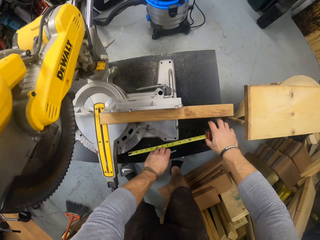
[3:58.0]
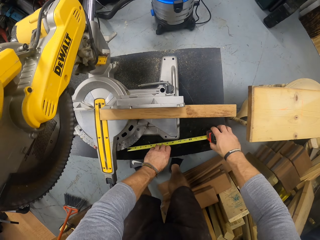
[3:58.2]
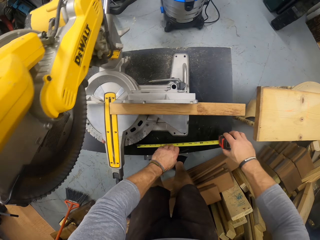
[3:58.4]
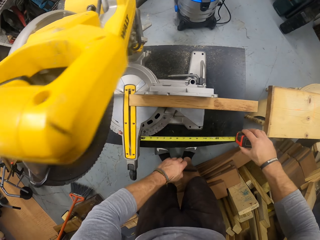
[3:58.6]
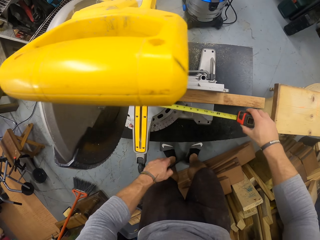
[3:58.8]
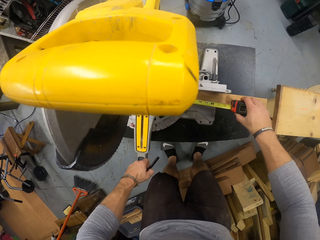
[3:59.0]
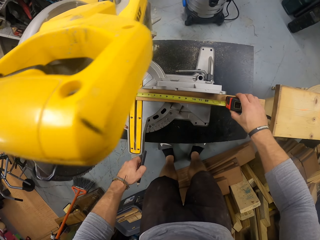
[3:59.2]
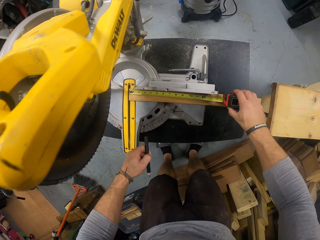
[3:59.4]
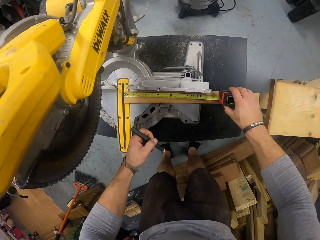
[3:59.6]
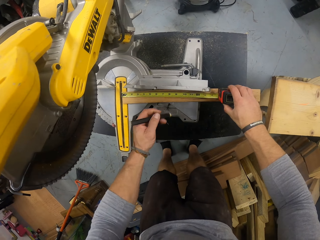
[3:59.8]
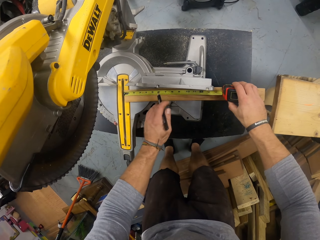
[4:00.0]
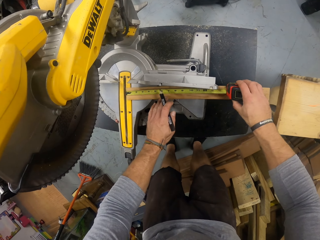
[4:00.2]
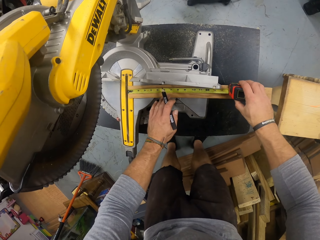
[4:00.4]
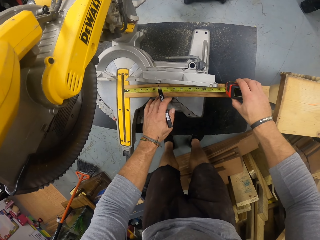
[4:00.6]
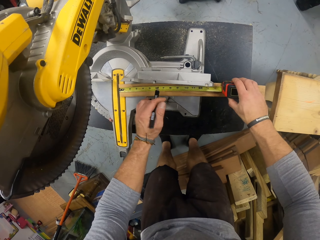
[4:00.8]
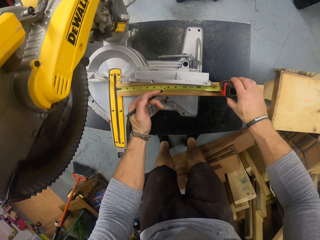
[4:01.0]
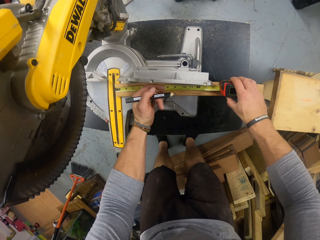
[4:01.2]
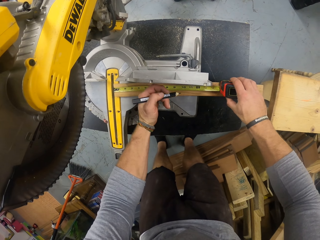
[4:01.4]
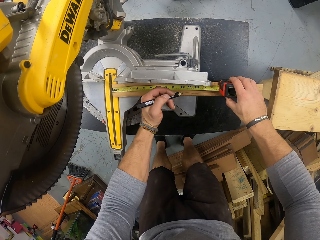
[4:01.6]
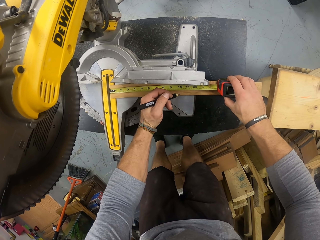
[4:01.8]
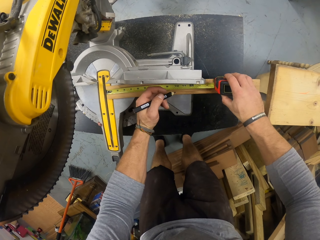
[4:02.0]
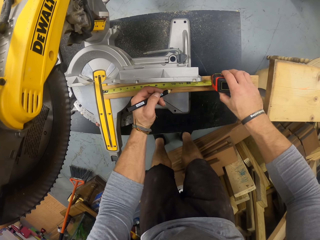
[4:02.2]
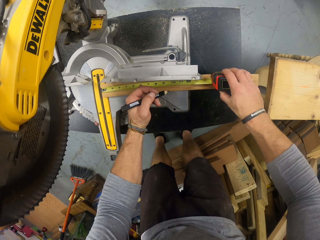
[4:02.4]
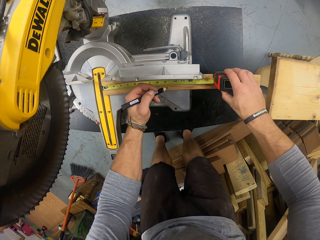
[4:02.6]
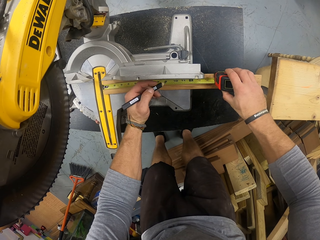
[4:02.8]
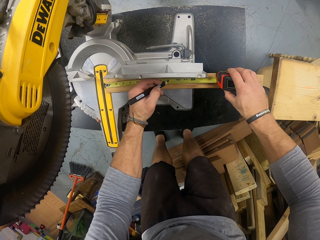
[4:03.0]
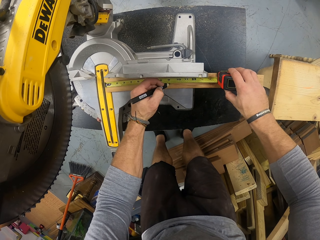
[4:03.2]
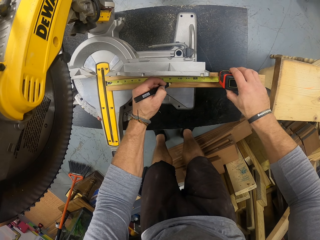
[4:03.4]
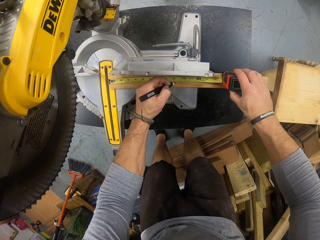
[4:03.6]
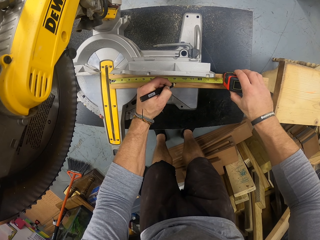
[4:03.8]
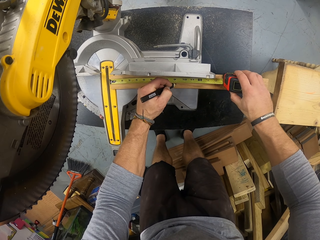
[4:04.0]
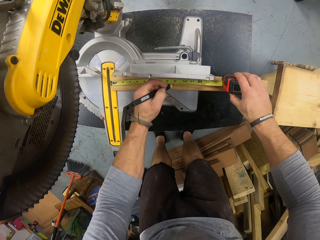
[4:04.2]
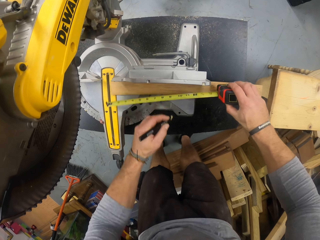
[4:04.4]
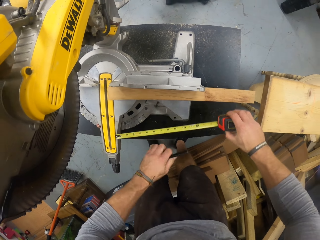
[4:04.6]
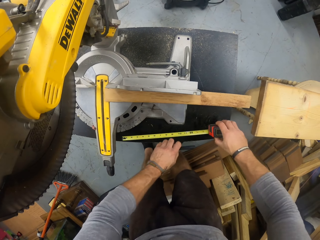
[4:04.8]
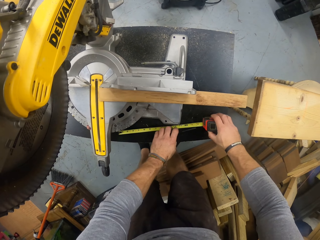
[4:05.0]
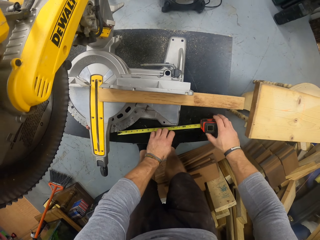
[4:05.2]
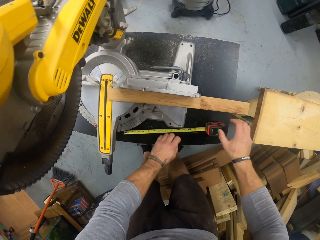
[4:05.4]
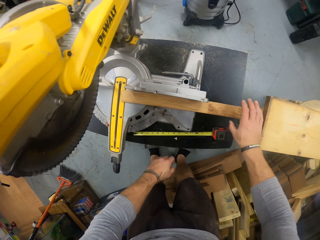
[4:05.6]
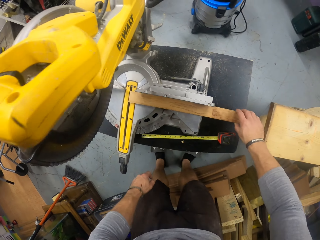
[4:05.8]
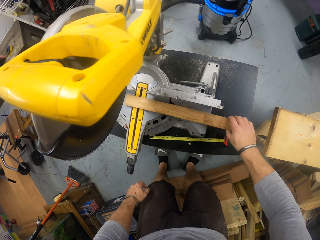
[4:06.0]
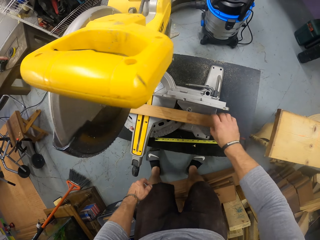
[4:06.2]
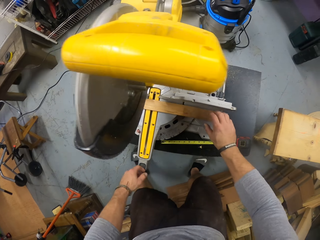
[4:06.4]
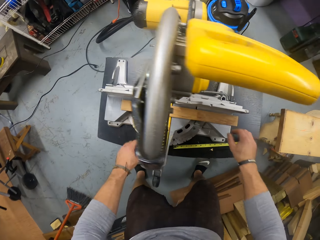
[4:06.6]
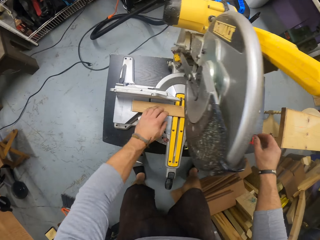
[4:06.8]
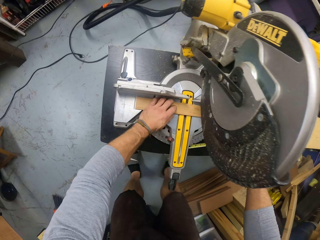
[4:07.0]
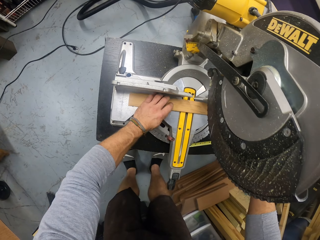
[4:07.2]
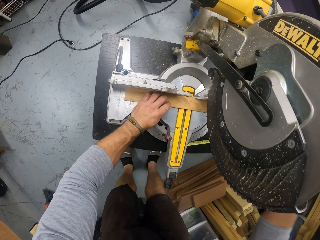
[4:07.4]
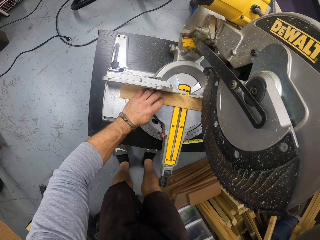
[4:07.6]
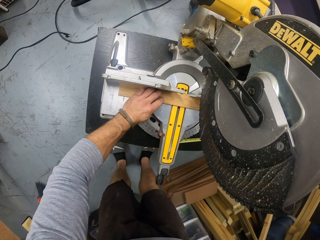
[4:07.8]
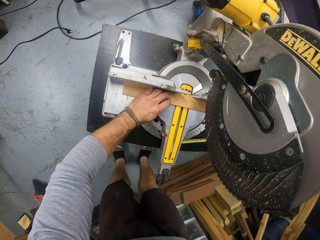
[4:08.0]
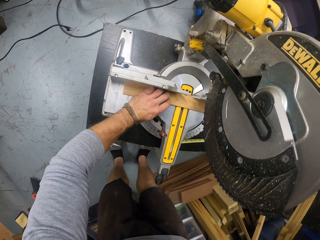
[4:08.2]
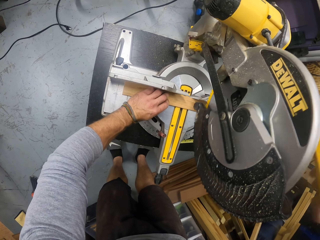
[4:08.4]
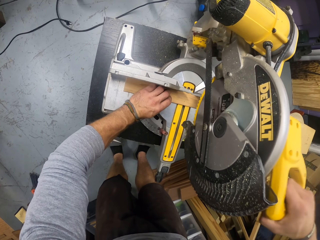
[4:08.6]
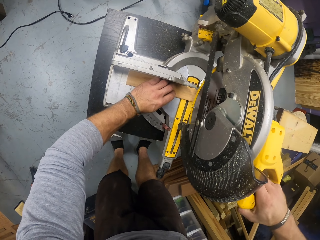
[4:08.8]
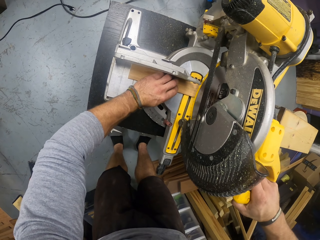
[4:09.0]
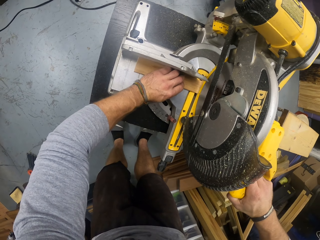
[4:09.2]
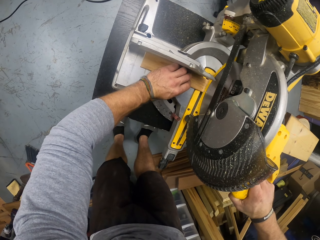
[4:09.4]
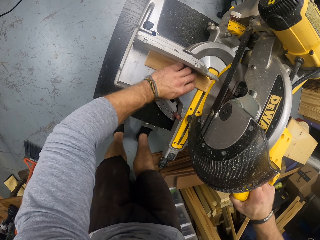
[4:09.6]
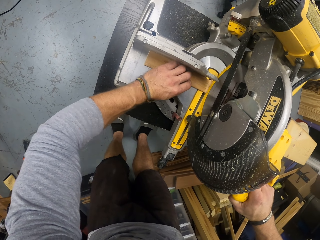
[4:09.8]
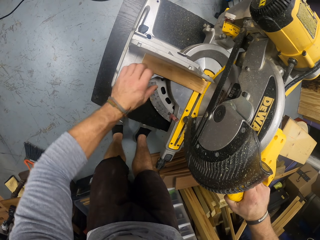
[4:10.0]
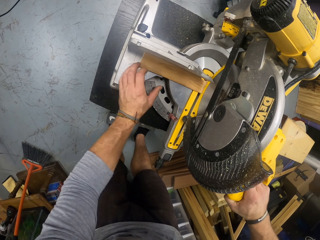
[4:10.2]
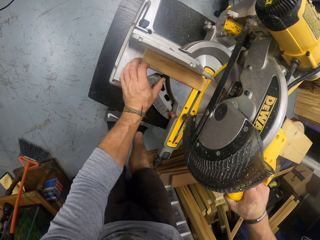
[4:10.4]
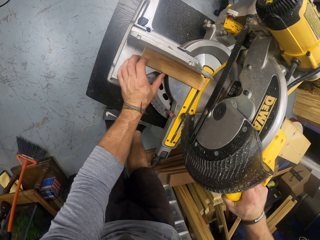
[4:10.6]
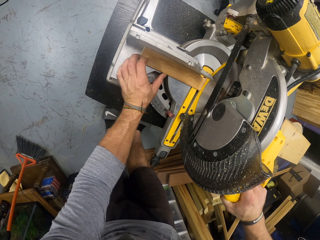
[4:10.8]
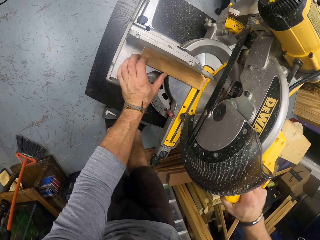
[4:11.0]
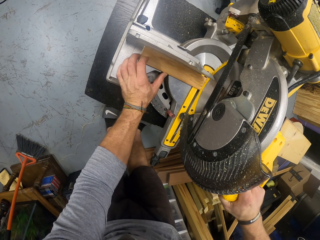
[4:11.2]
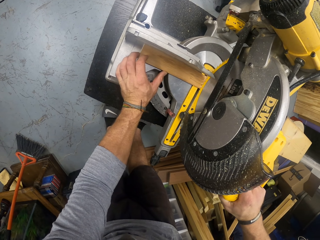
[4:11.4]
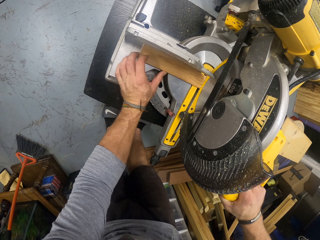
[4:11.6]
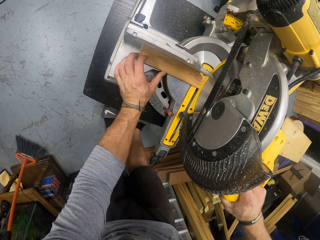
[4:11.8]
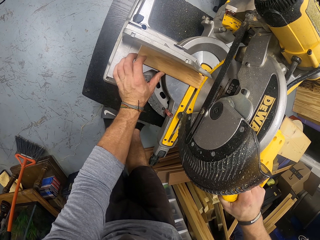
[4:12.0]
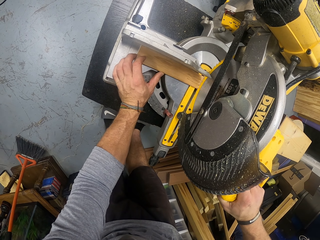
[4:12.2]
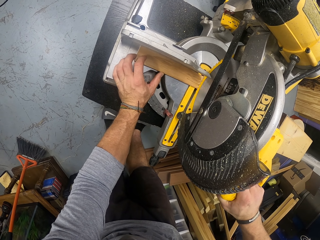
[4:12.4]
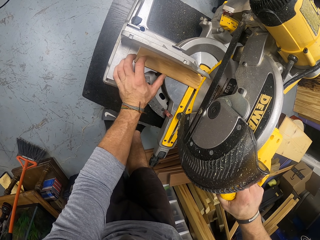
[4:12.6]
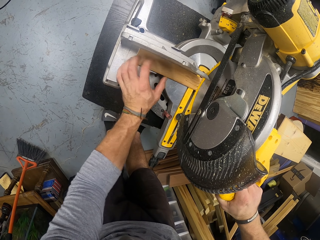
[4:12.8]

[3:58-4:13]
The camera wearer picks up the pencil on the table saw with his left hand. He picks up a piece of wood on the table saw with his right hand. He picks up a tape measure. He places the tape rule on the strip of wood with his hands. He measures the wood with the tape measure. He marks the strip of wood with the pencil in his left hand. He drops the tape rule on the table saw with his right hand and drops the pencil on the table saw with his left hand. He aligns the strip of wood under the saw with his hands. He cuts the strip of wood with the miter saw in his right hand.

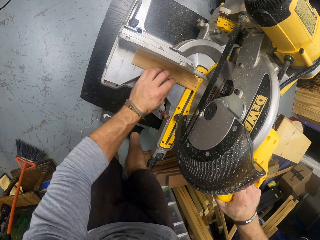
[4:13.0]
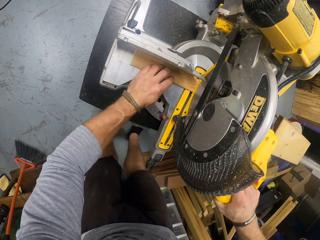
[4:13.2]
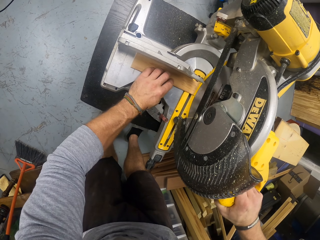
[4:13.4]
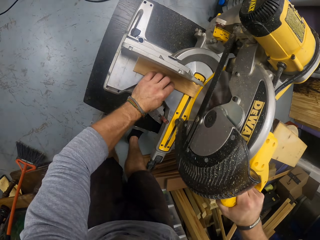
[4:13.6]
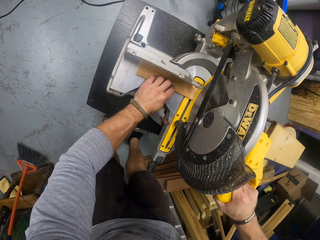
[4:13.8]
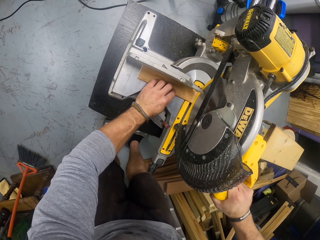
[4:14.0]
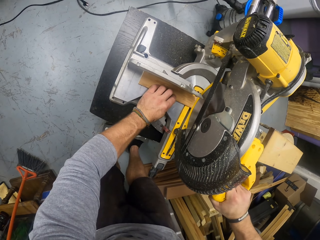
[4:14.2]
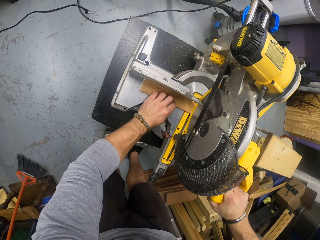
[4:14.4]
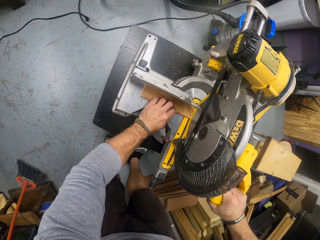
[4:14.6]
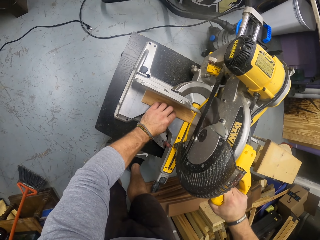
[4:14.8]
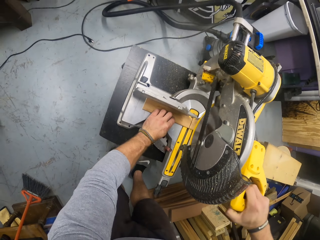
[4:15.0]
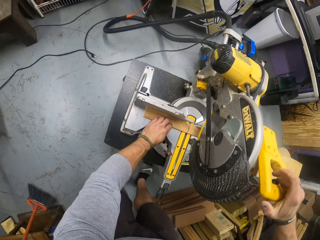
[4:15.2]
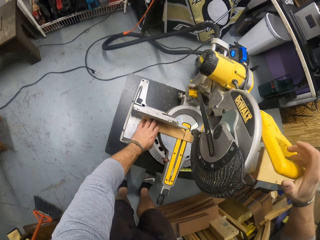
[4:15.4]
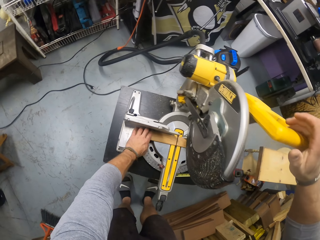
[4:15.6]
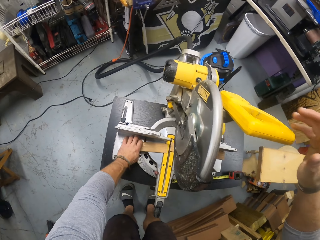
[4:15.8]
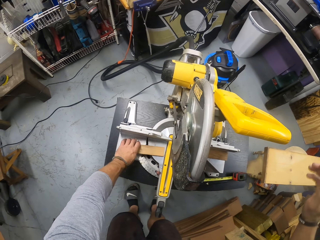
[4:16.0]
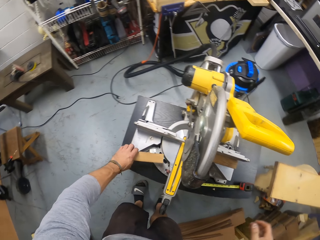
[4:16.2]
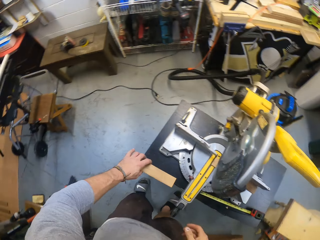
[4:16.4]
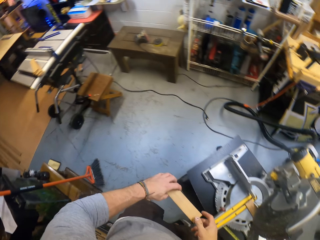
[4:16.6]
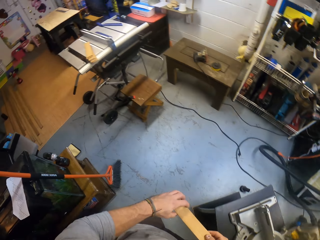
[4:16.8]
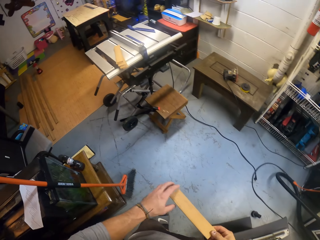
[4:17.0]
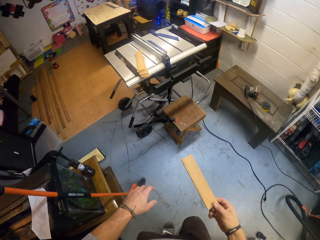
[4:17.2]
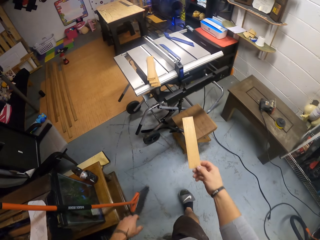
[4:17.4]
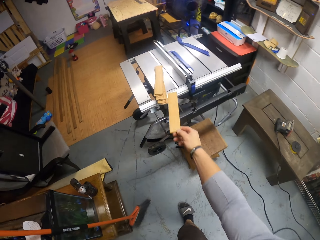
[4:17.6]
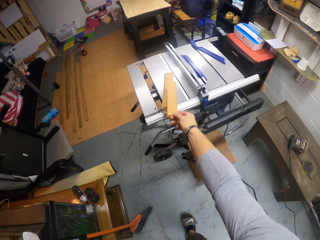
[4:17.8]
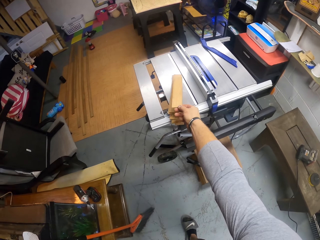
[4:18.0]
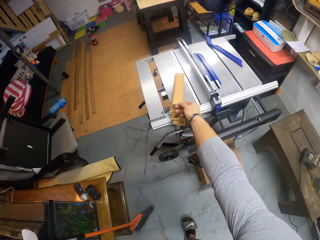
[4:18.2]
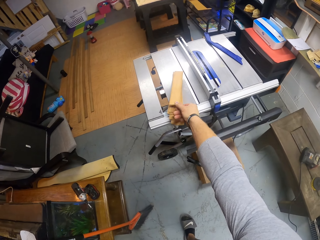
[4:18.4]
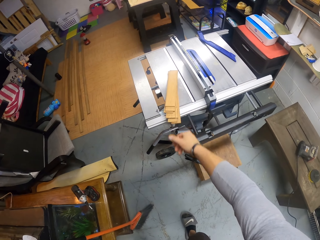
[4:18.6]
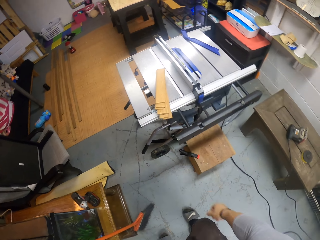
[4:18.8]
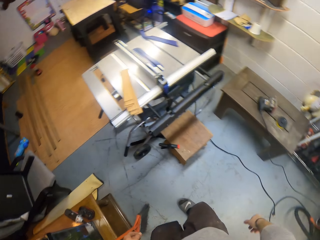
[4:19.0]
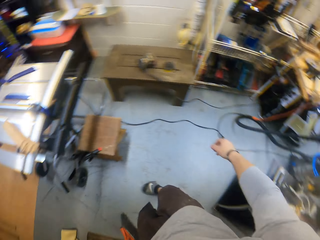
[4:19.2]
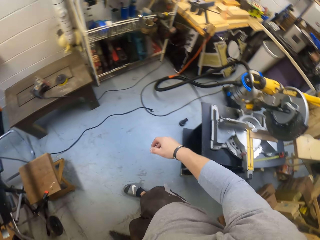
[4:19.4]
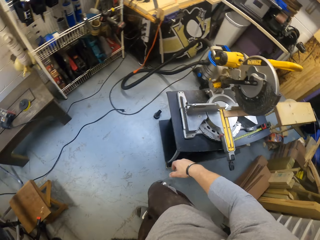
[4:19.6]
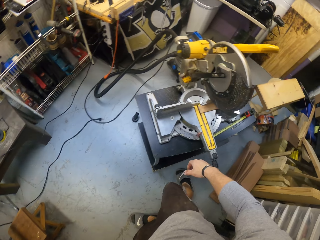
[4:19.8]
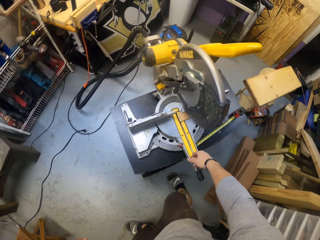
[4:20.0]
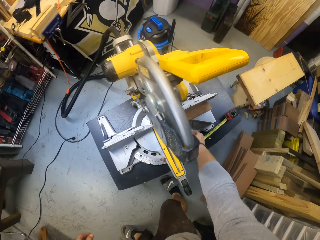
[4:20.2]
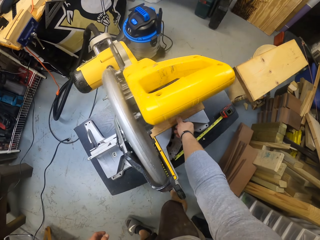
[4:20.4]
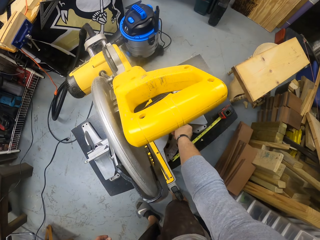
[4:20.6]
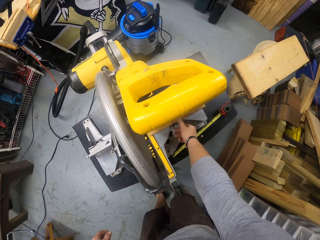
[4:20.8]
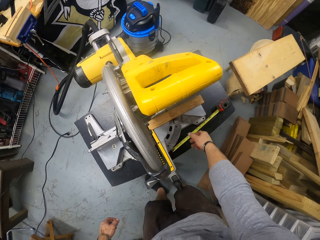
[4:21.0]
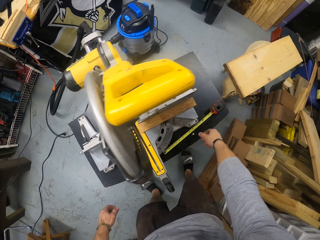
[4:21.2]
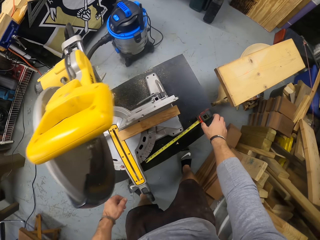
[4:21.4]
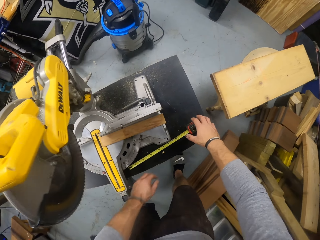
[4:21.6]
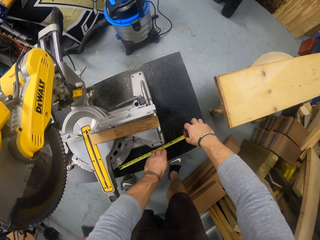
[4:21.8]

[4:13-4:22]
The camera wearer picks up a piece of wood on the table saw with his right hand. He fiddles with the piece of wood in his hands. He drops the piece of wood on an inactive table saw with his left hand. He touches the piece of wood on the table saw with his right hand. He picks up the tape rule on the table saw with his right hand.
